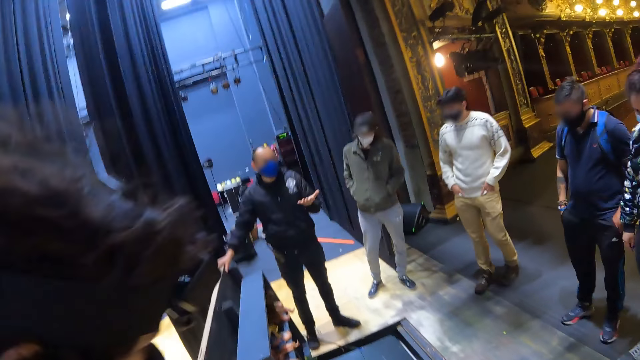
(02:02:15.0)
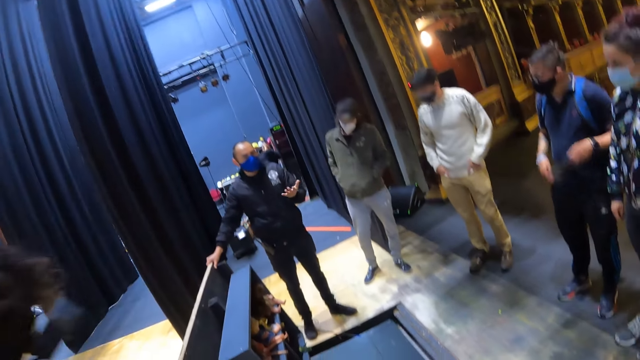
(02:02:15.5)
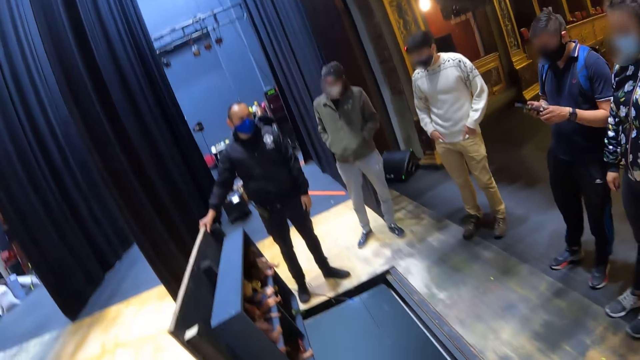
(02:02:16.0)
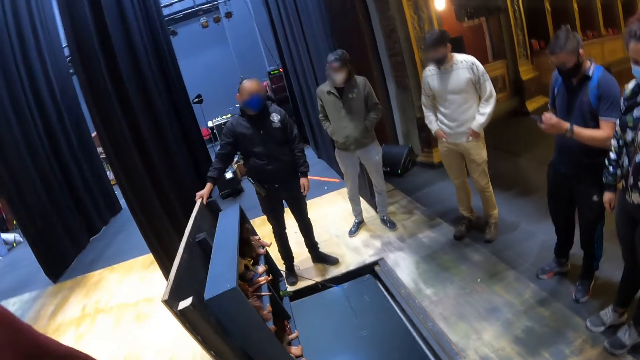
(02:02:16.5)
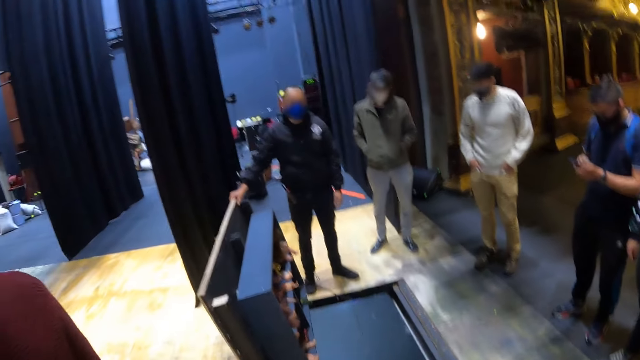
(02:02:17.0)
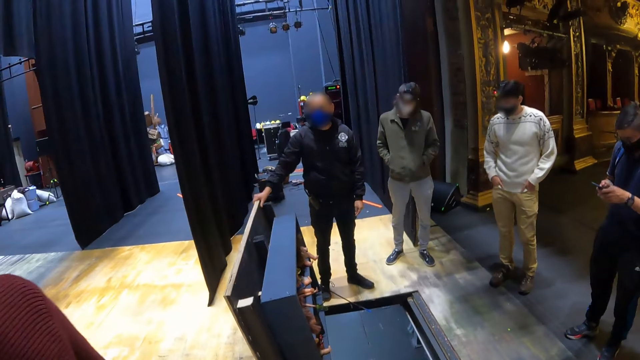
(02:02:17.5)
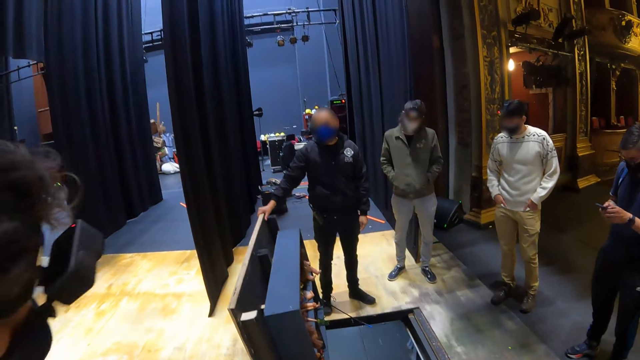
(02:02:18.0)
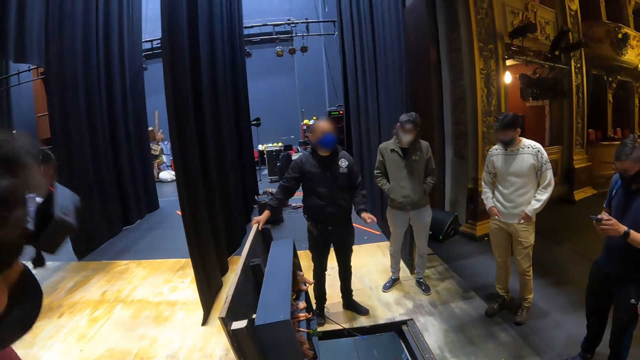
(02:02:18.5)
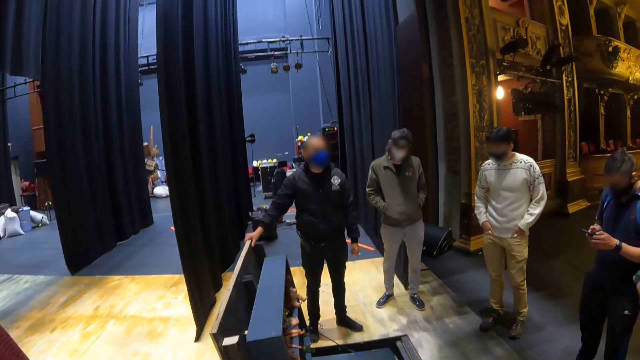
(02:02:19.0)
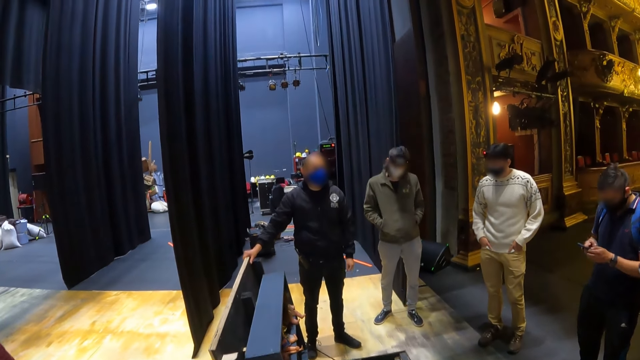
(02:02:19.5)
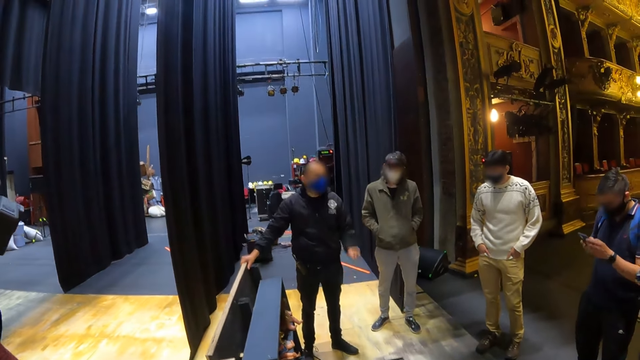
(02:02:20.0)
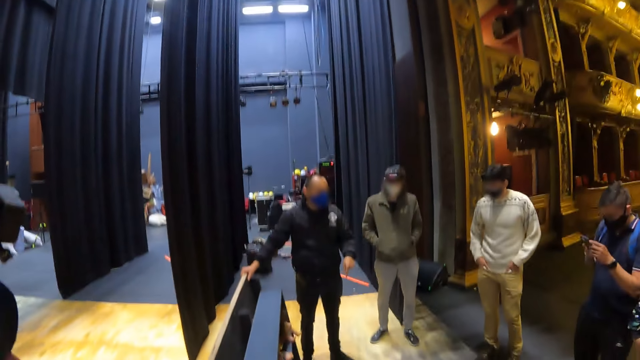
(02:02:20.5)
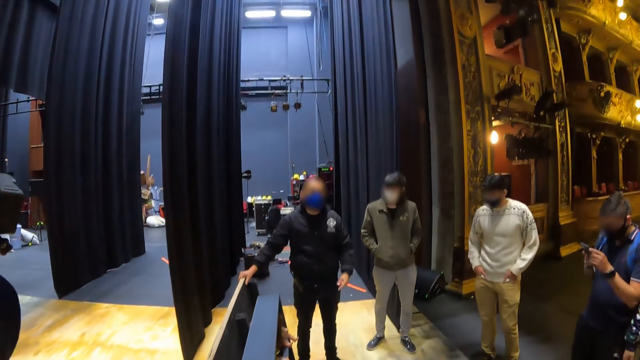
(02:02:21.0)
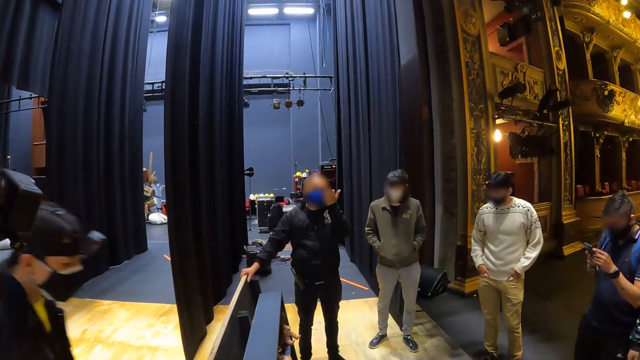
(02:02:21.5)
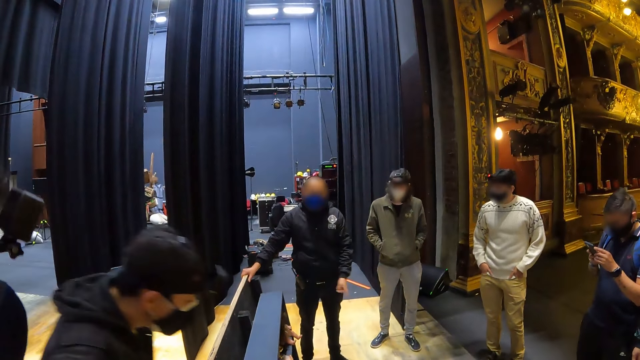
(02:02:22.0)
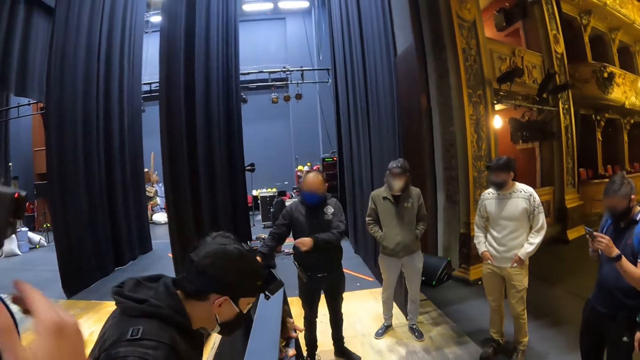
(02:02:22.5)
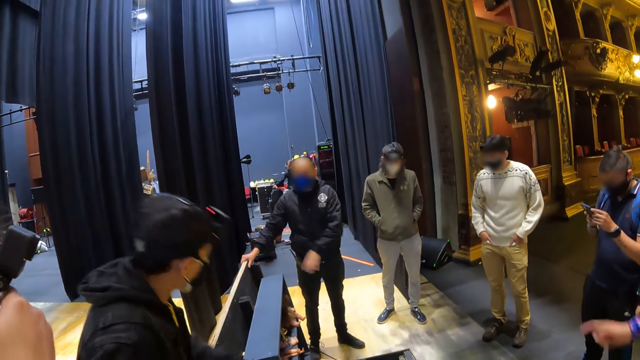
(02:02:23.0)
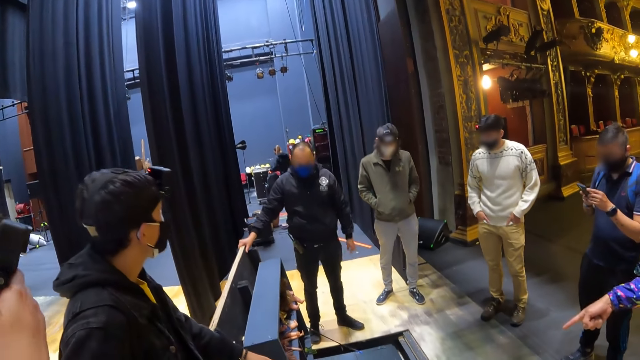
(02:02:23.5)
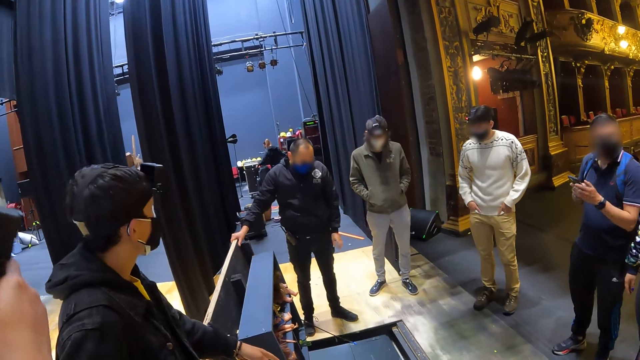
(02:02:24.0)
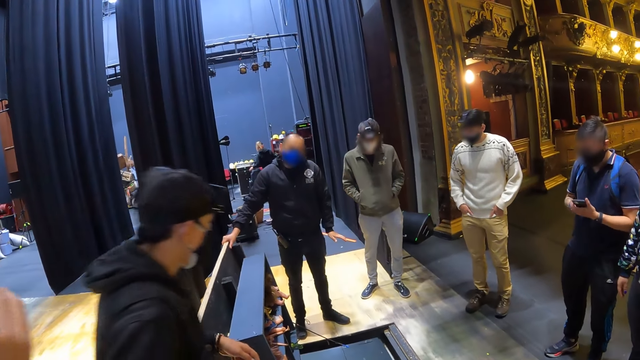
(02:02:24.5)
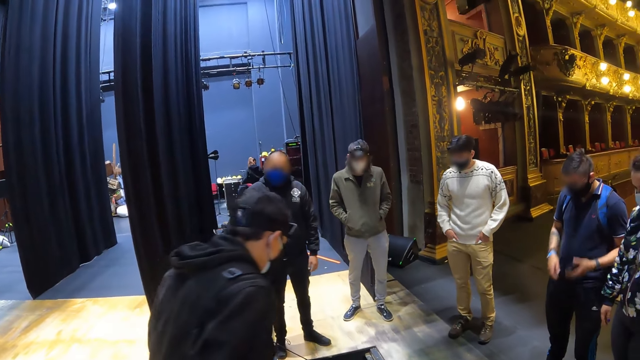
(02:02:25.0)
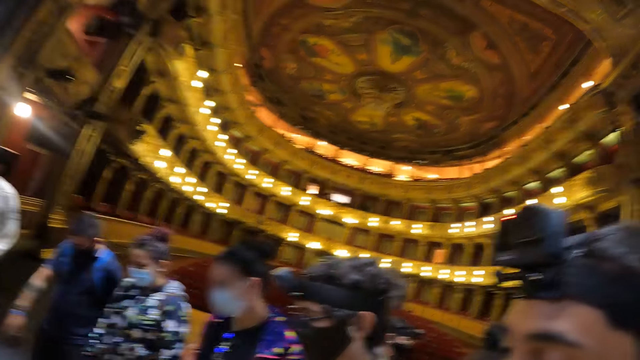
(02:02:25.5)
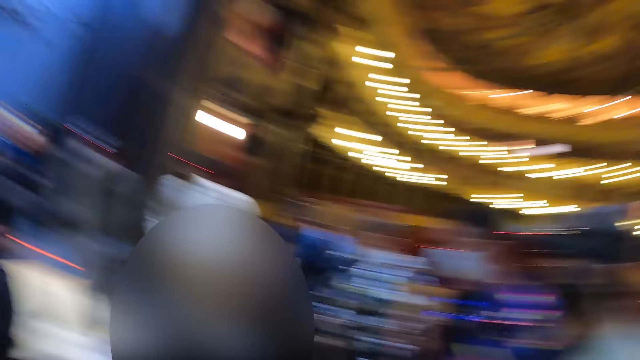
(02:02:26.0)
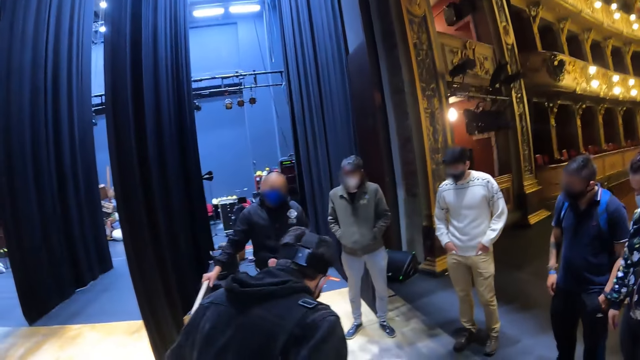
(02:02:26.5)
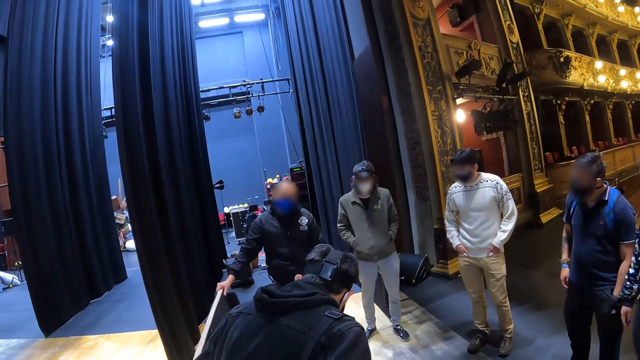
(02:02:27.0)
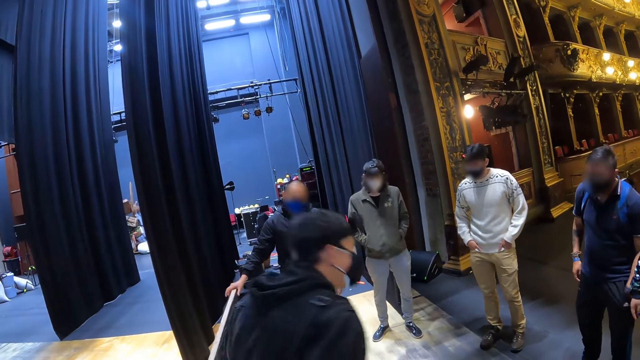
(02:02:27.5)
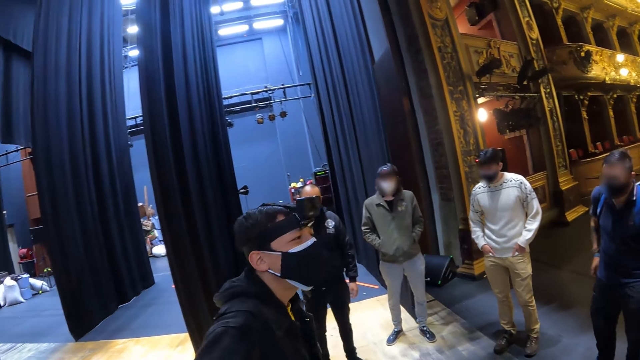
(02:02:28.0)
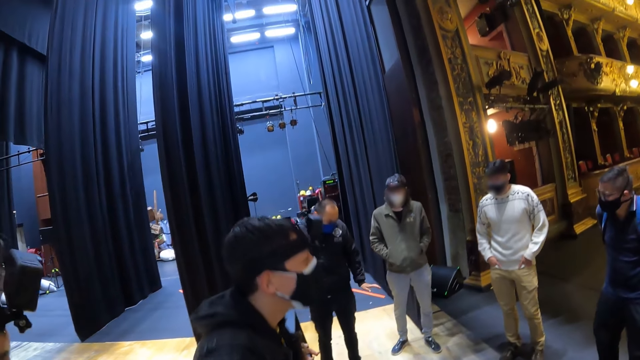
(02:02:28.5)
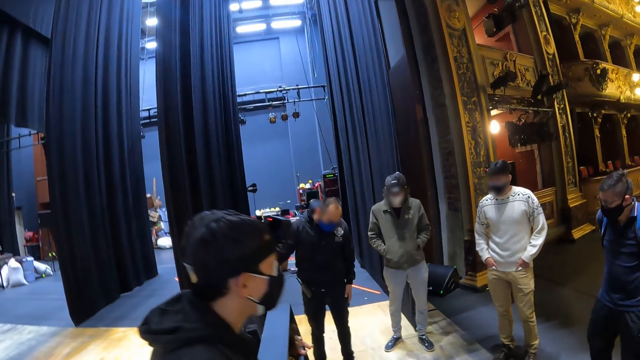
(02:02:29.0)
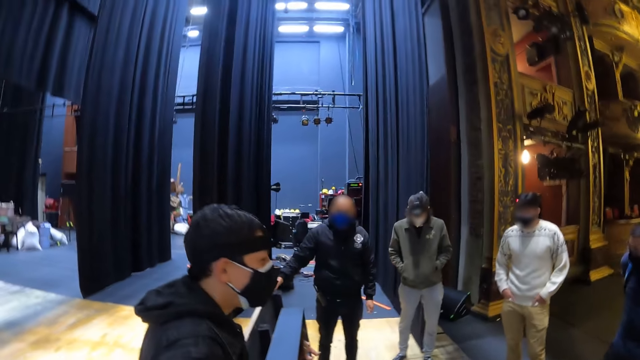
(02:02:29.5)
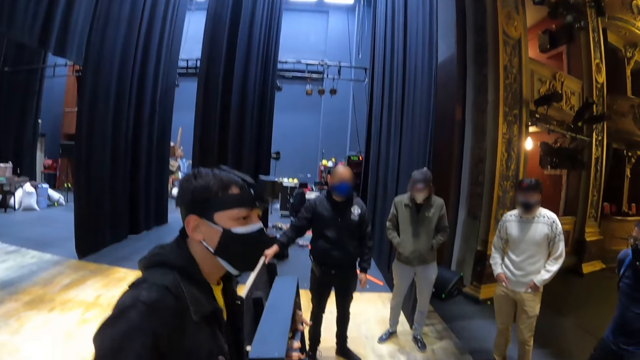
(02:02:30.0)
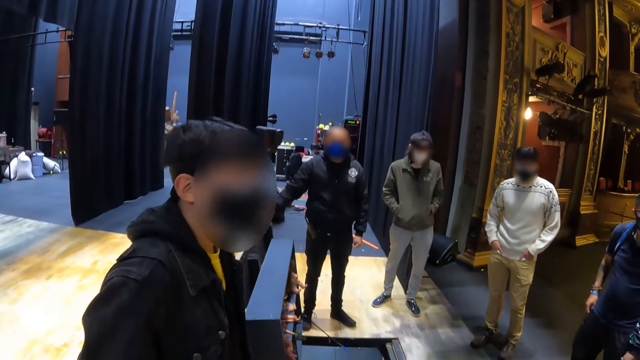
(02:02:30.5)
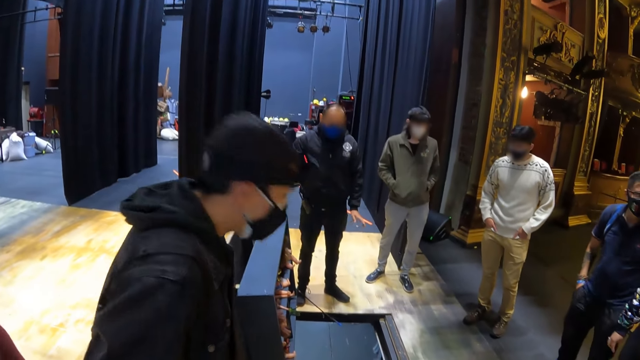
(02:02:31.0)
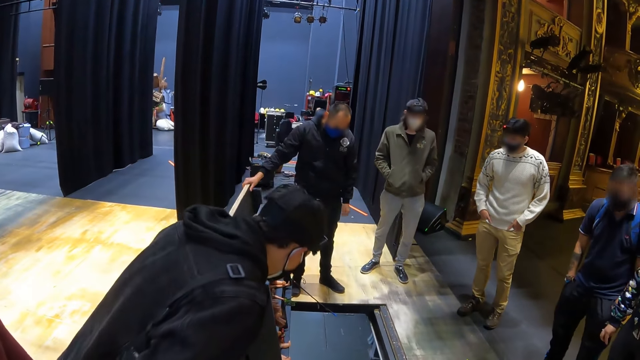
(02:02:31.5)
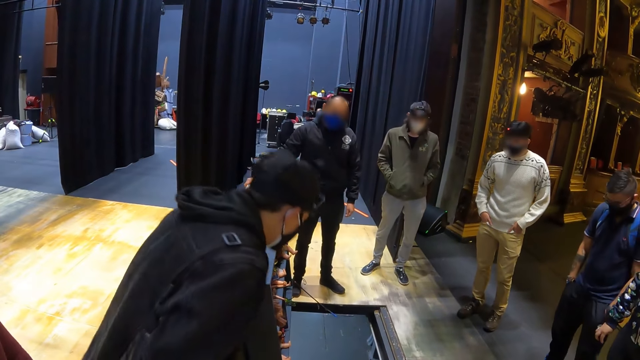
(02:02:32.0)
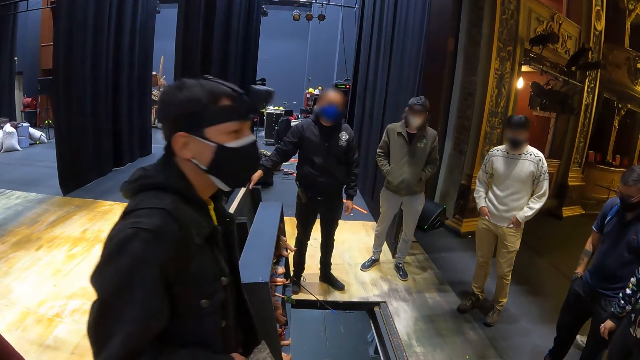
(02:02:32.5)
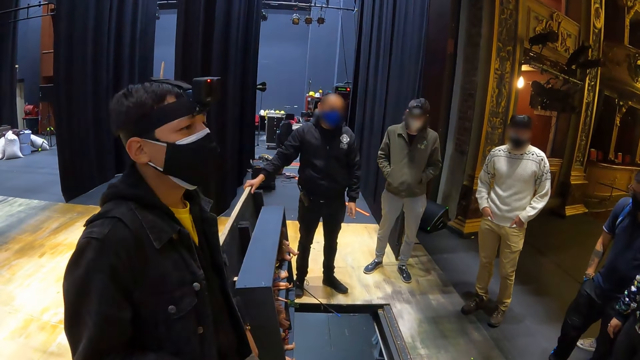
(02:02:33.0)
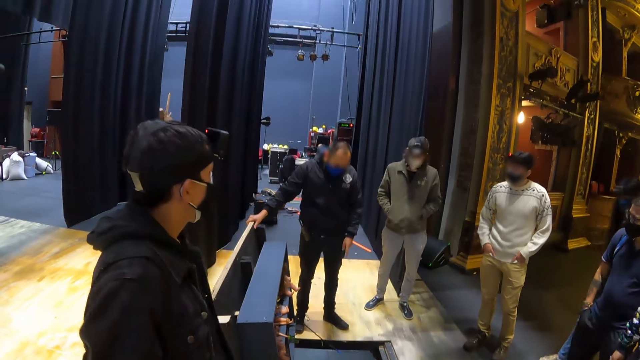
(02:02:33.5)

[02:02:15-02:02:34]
The camera wearer looks around the cinema hall. A man adjusts his hand in the pocket.
